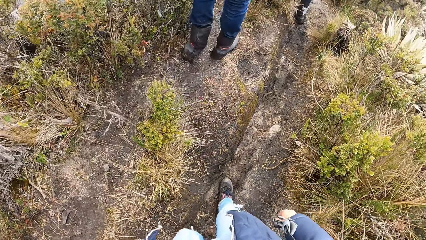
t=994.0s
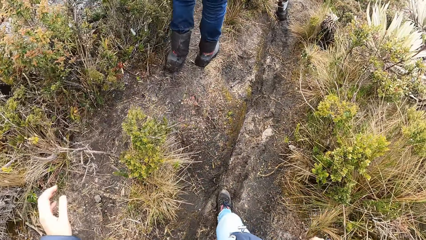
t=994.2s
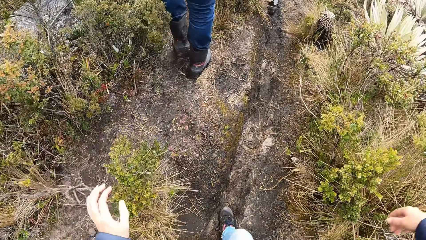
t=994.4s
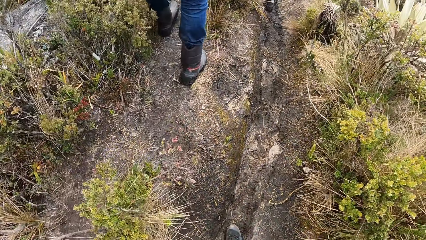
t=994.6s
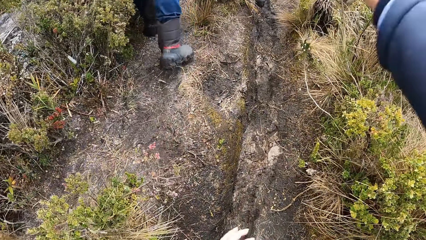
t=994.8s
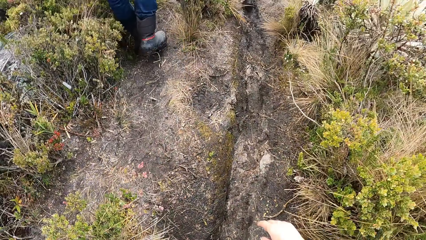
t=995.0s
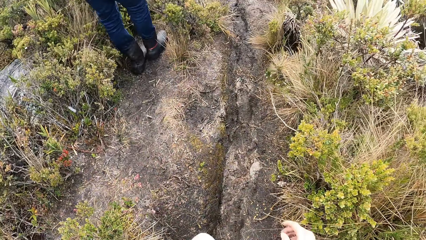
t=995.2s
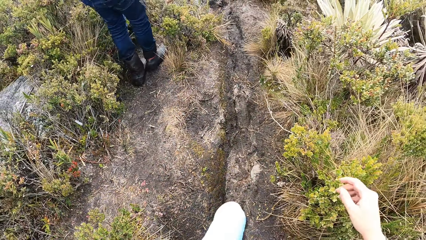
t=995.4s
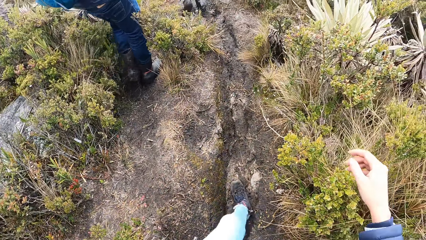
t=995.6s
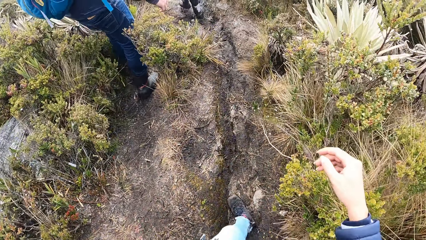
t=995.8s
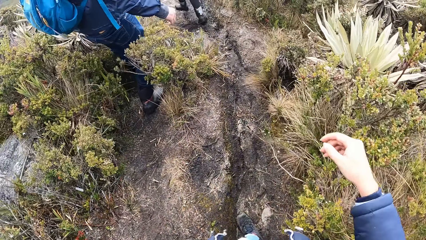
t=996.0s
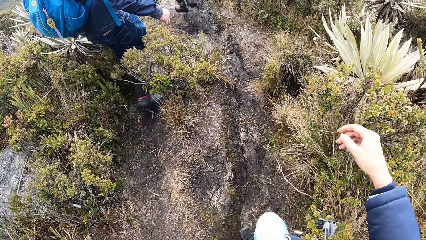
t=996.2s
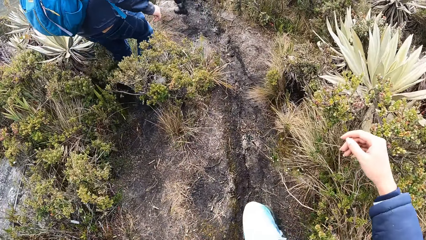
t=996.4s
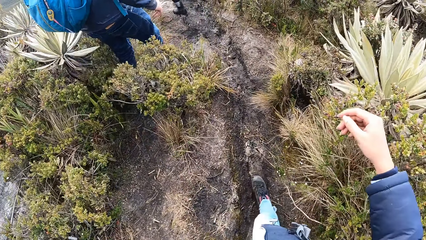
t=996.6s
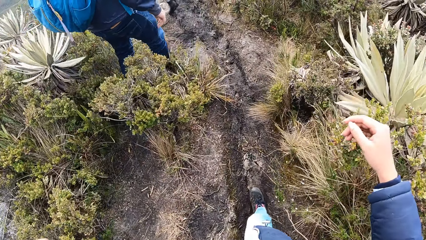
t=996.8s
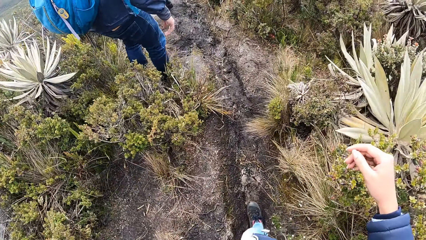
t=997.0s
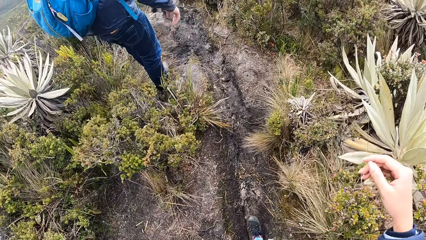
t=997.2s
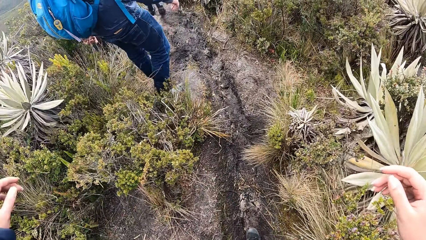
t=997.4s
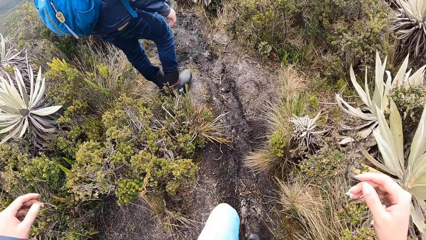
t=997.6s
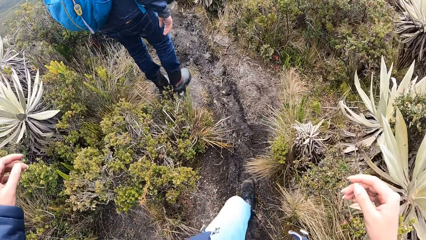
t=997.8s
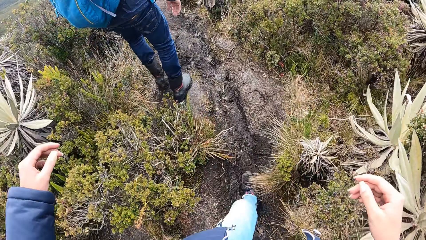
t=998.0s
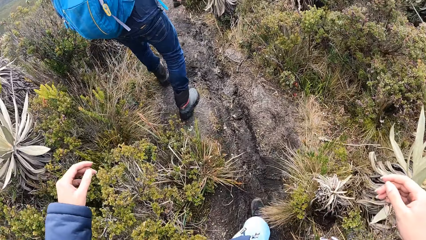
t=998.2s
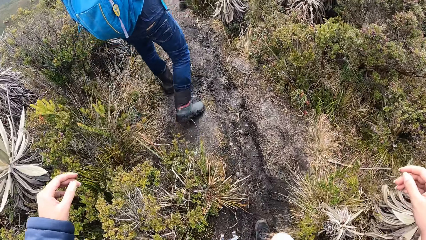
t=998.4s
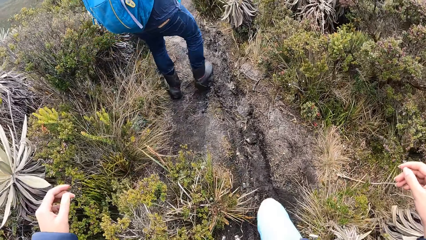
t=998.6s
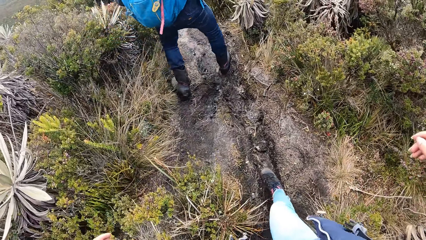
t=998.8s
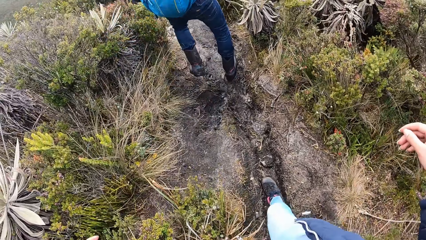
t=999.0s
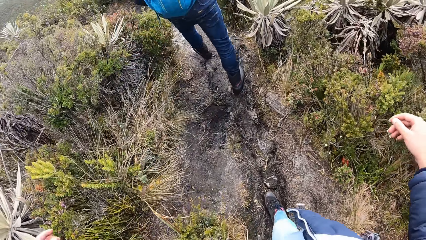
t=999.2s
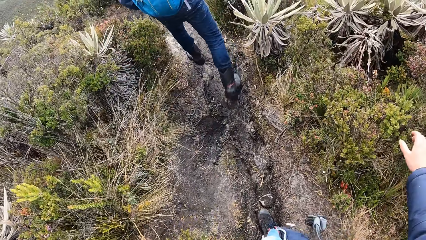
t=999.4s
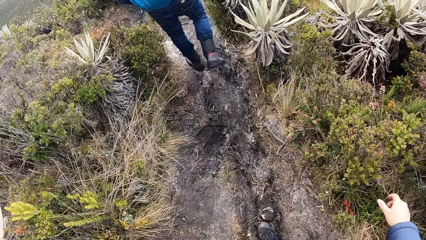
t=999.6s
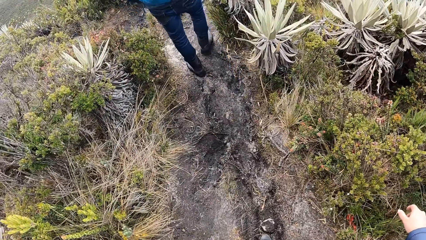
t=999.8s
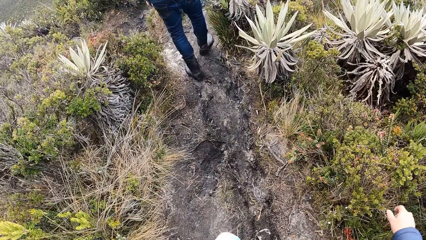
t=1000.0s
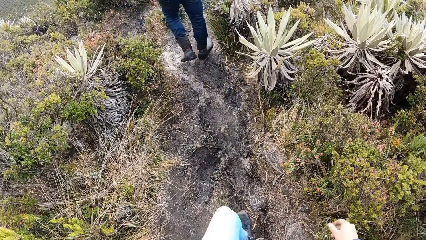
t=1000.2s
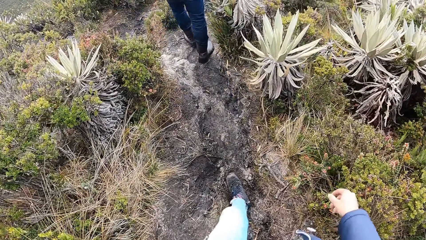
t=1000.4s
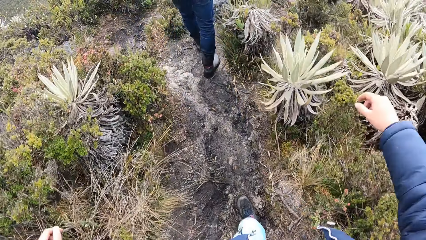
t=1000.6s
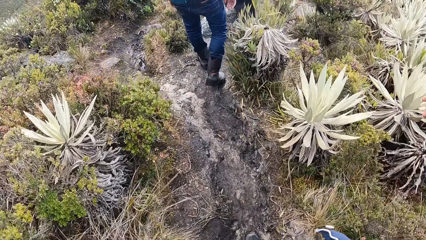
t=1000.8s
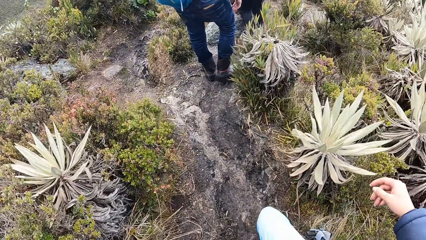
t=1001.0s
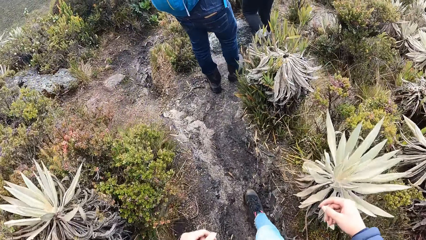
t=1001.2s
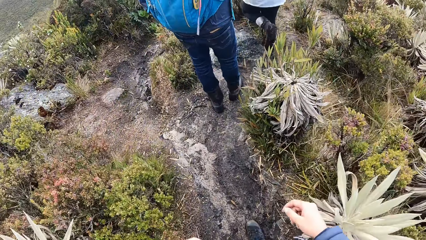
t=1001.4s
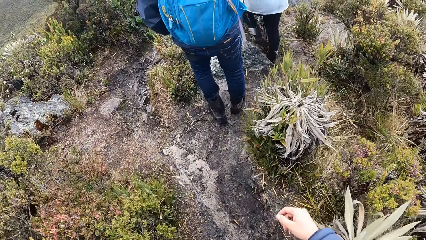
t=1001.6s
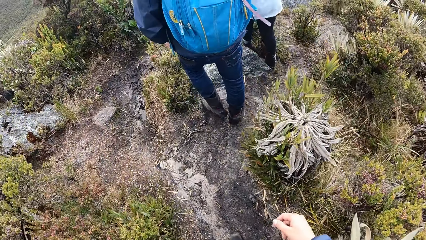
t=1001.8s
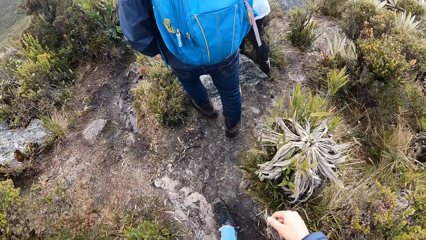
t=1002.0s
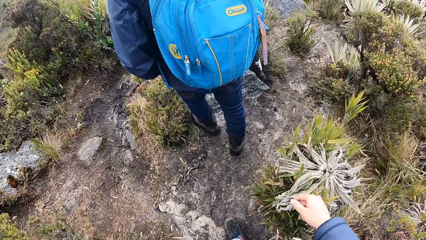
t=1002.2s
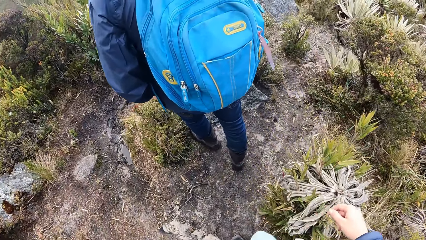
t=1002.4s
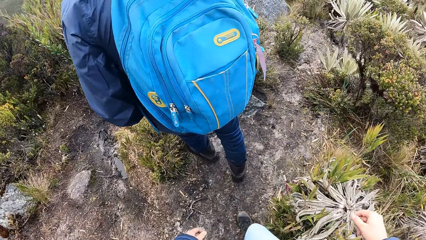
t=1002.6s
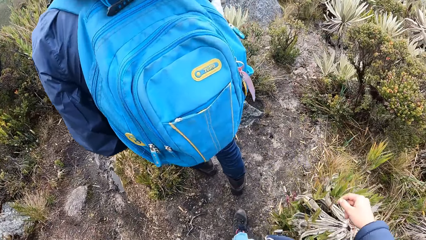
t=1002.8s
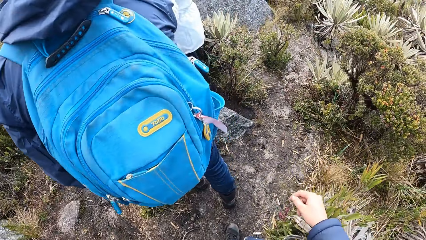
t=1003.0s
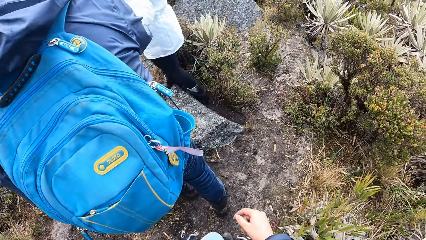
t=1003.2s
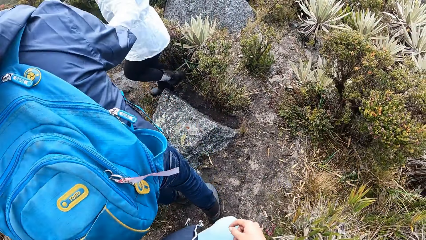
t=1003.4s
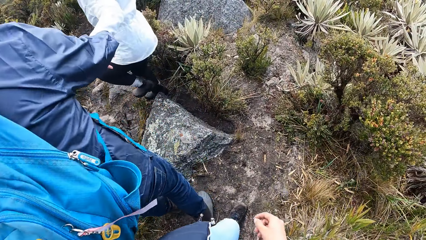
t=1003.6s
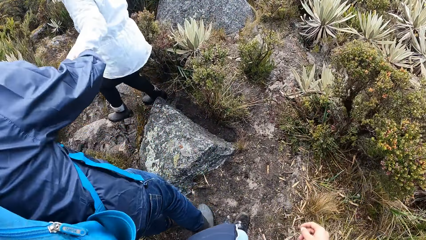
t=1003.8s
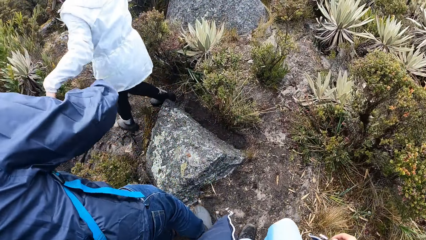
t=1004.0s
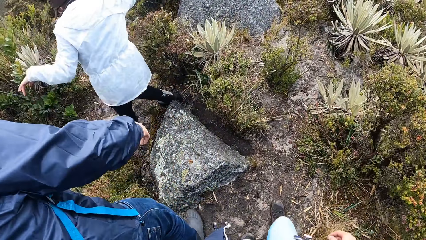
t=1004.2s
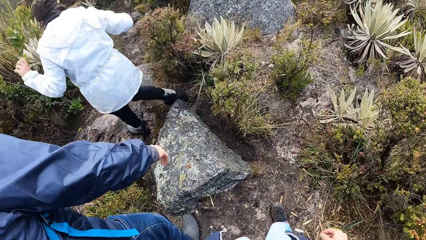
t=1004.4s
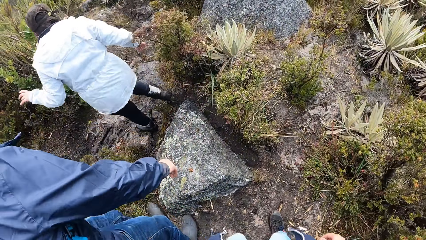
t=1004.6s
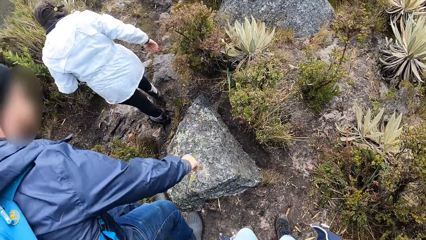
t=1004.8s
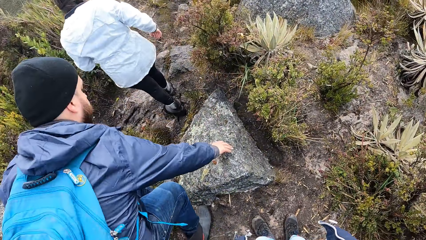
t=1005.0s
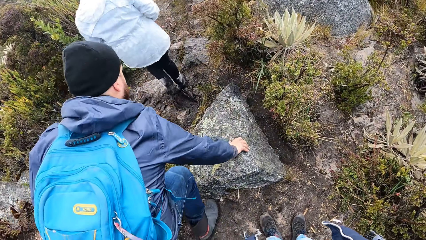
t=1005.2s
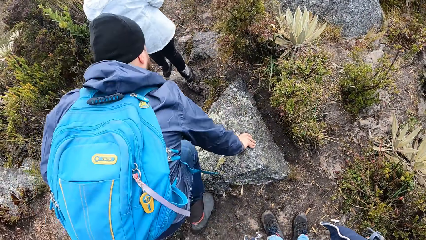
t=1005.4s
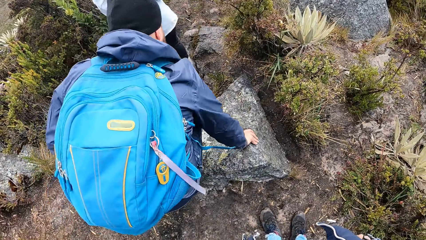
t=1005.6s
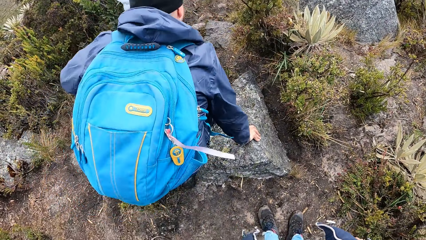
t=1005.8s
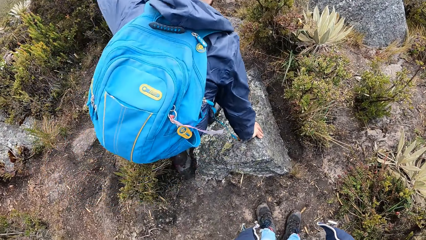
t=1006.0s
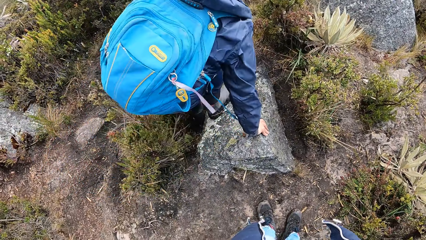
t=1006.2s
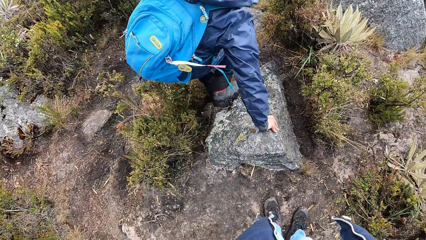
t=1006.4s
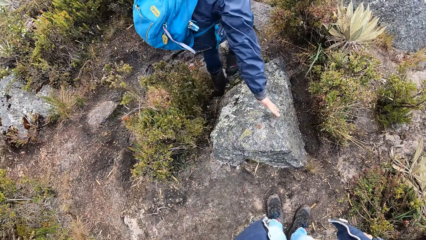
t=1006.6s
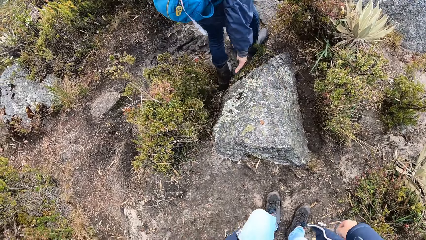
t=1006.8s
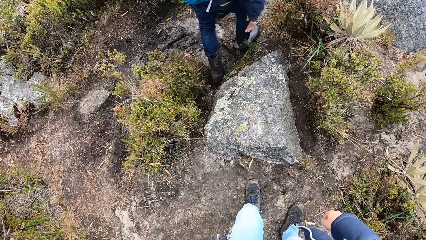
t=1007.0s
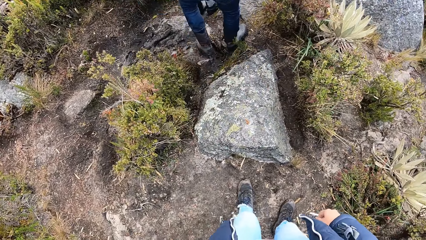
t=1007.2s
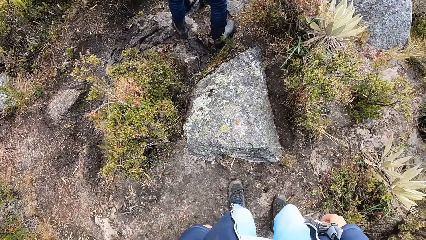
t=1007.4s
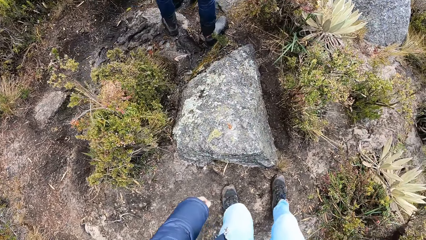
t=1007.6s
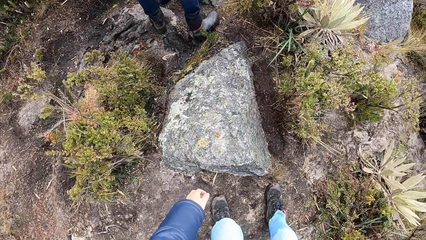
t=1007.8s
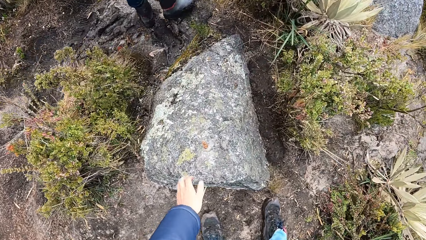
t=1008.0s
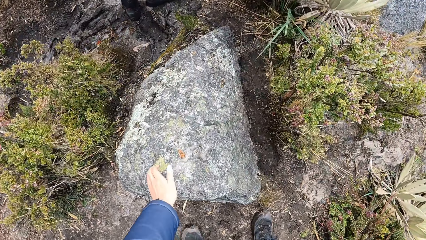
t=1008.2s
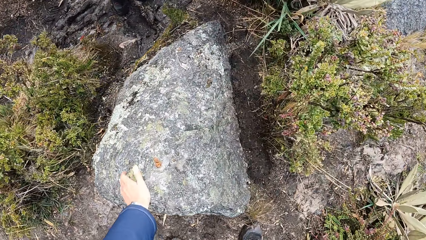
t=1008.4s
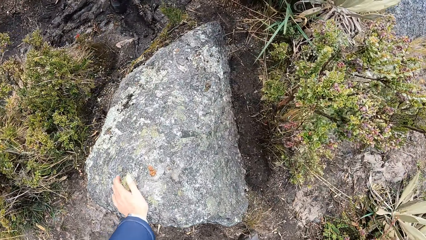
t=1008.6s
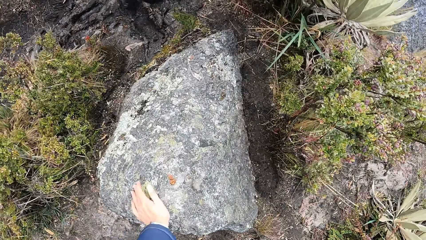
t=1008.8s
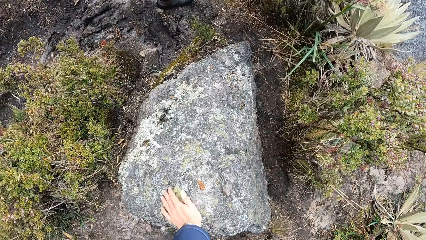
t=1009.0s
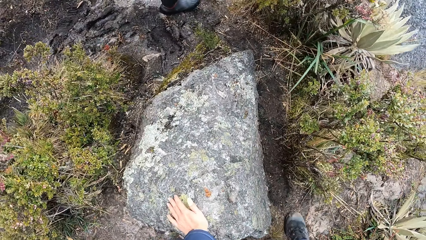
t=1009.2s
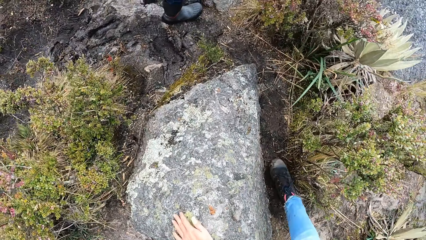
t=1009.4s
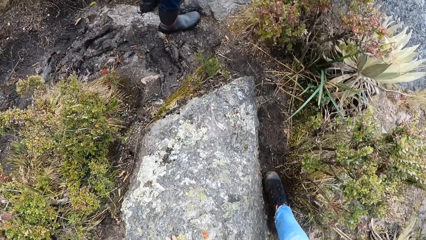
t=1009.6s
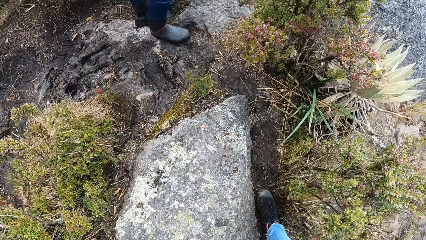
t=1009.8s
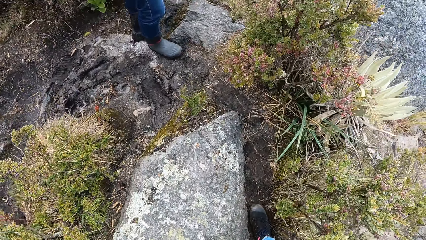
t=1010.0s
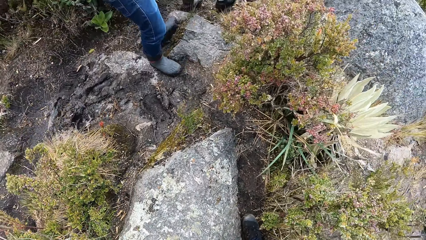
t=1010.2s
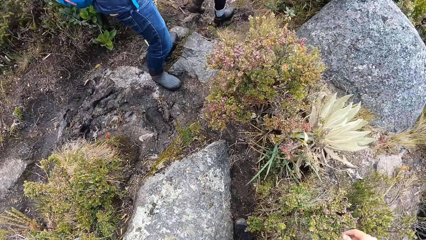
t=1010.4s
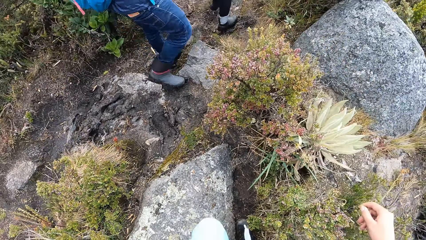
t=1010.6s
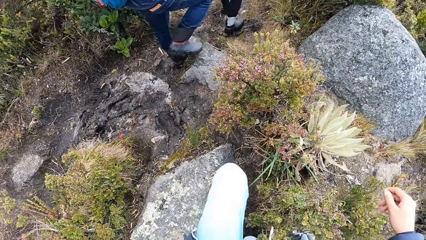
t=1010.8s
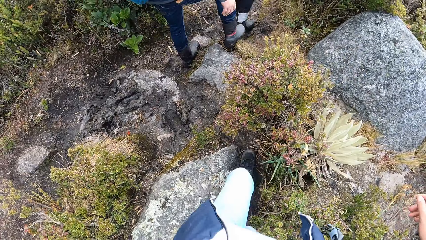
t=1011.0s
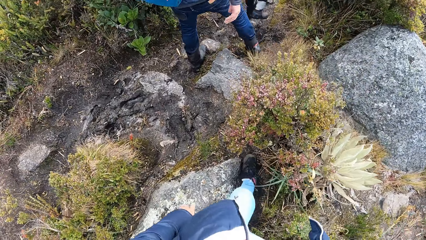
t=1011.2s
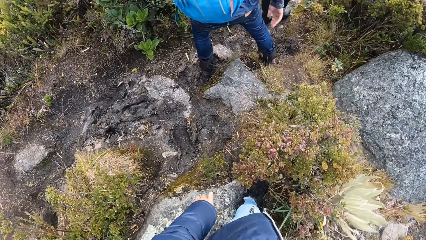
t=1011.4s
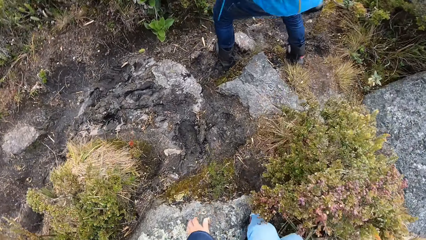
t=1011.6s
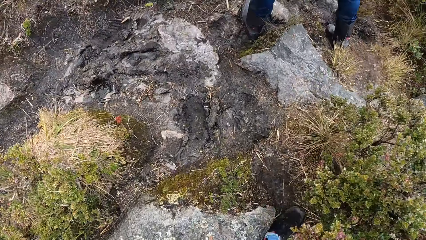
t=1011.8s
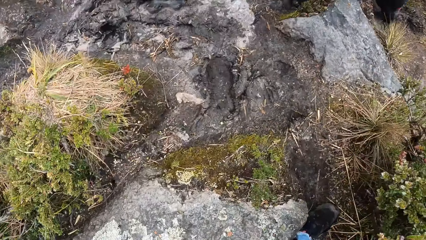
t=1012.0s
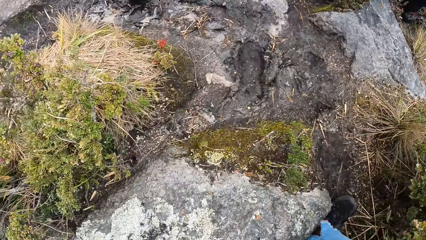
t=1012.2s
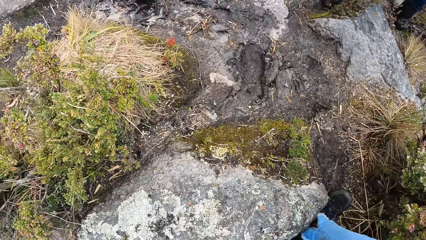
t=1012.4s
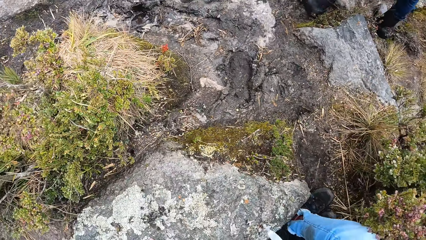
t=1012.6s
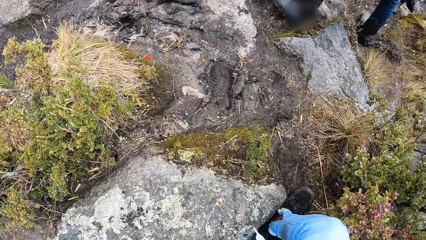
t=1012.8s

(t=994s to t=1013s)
A person hikes on the mountains. Another person hikes on the mountains. The second person holds the first person. The first person holds a stone. The camera wearer holds a rock on the path with her left hand. She walks on the path in the mountain with her friends.
